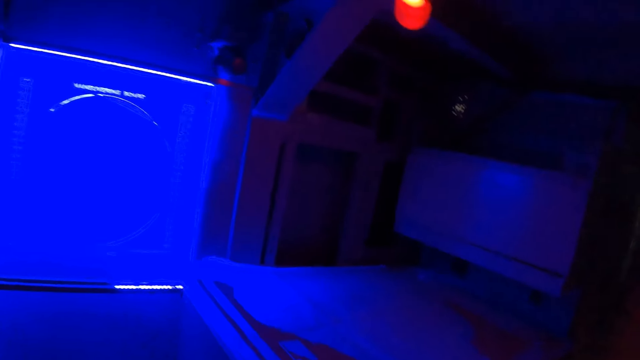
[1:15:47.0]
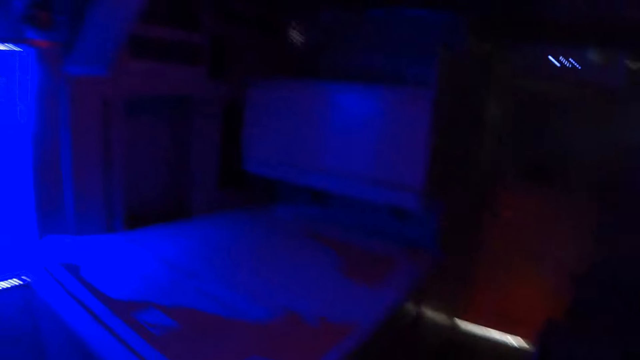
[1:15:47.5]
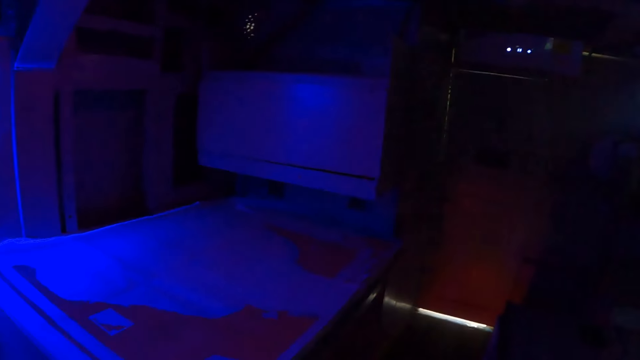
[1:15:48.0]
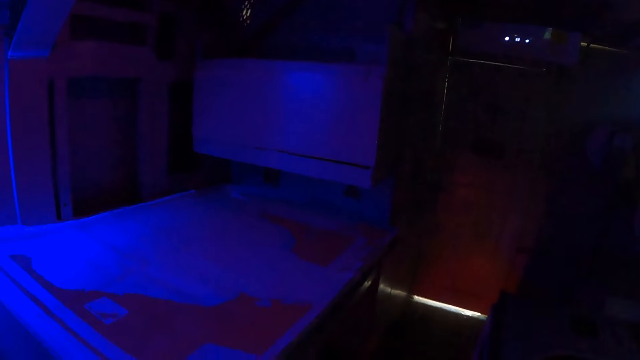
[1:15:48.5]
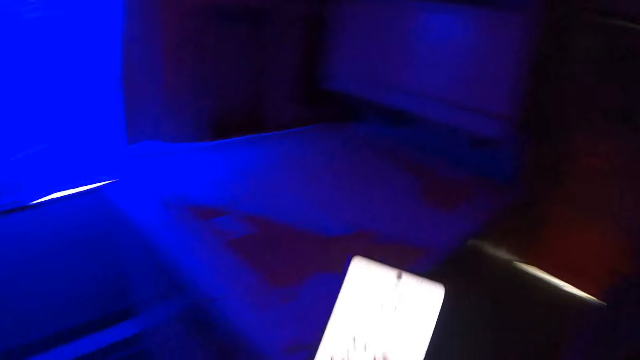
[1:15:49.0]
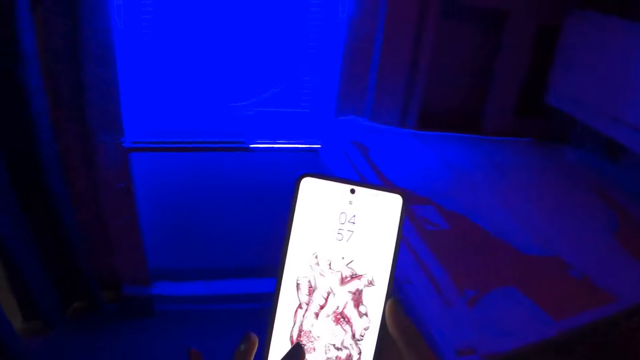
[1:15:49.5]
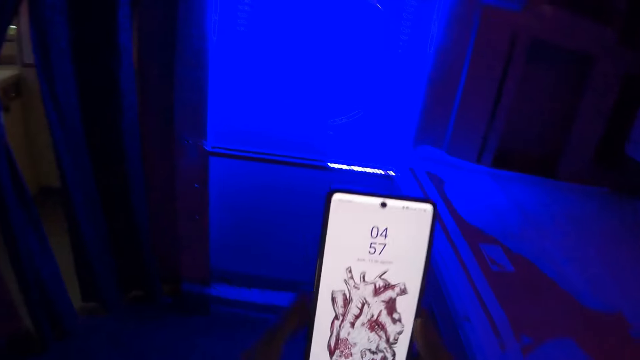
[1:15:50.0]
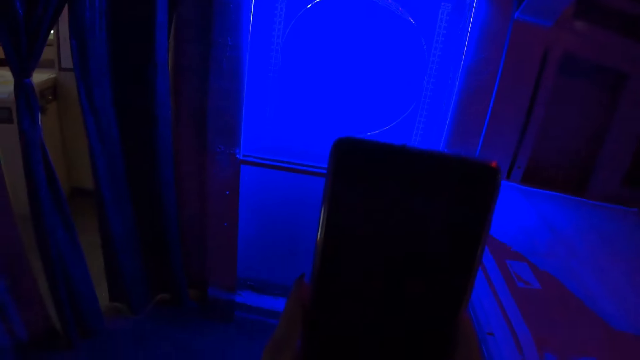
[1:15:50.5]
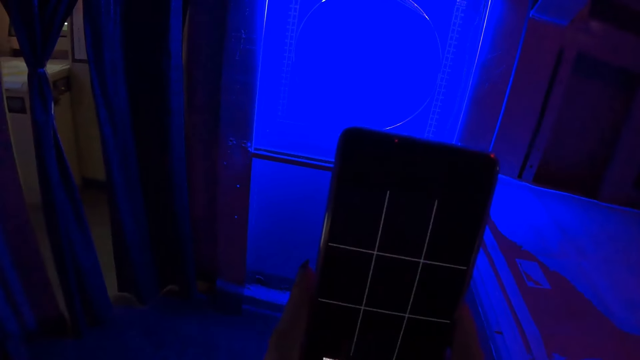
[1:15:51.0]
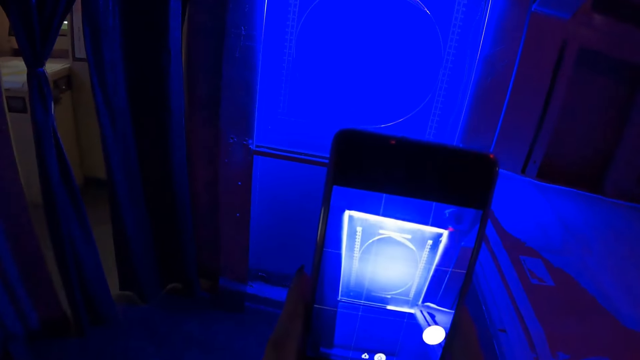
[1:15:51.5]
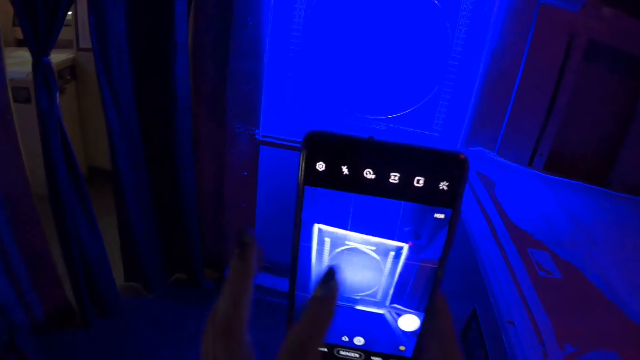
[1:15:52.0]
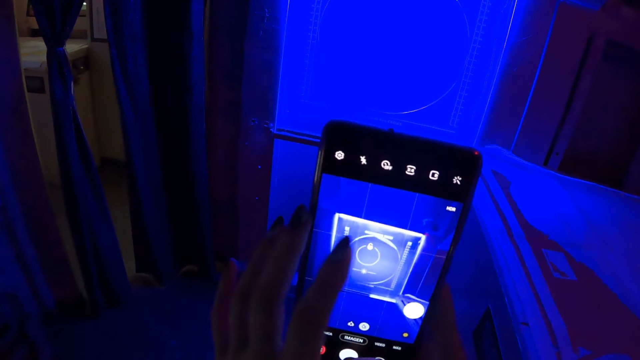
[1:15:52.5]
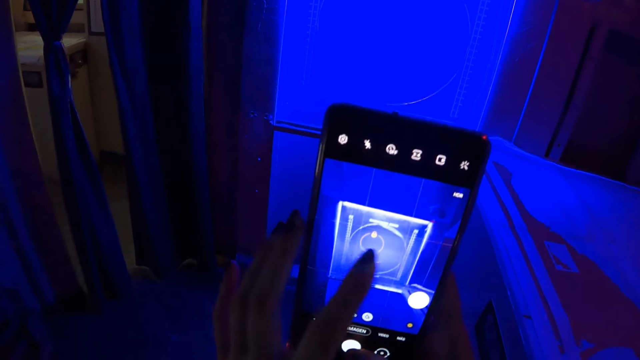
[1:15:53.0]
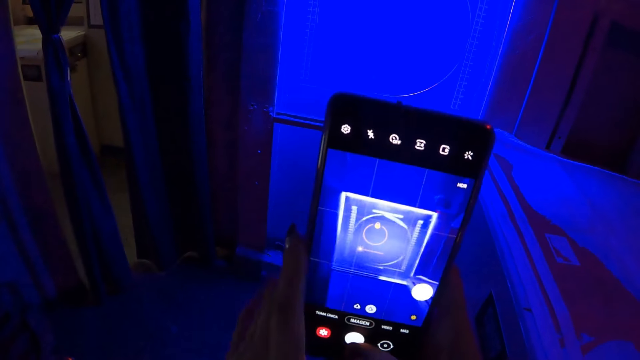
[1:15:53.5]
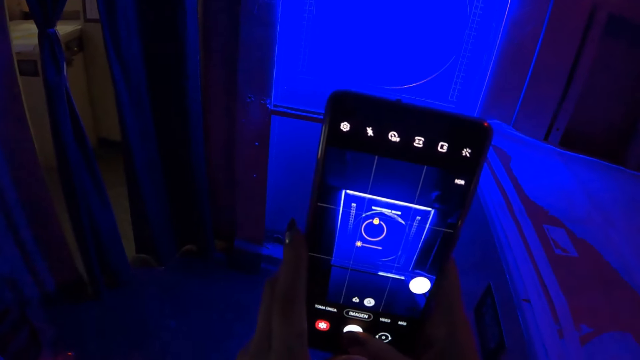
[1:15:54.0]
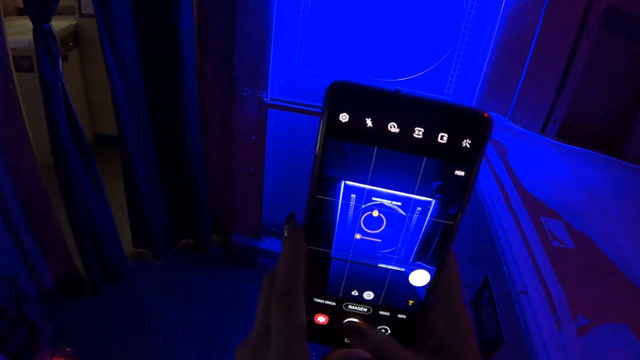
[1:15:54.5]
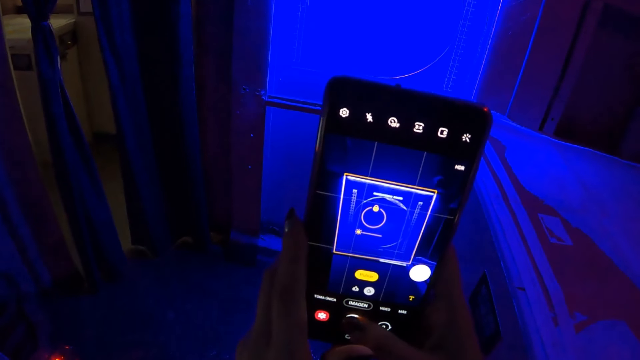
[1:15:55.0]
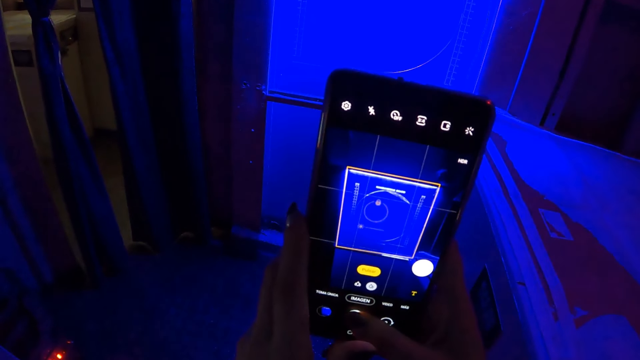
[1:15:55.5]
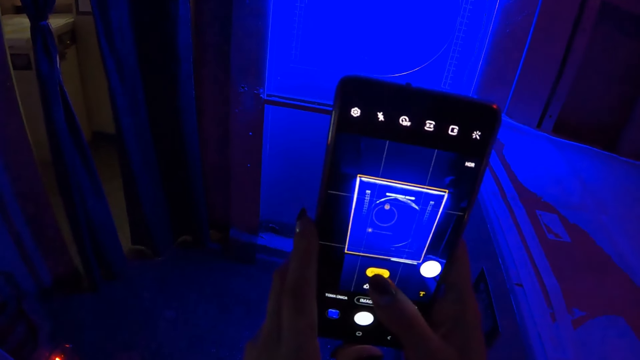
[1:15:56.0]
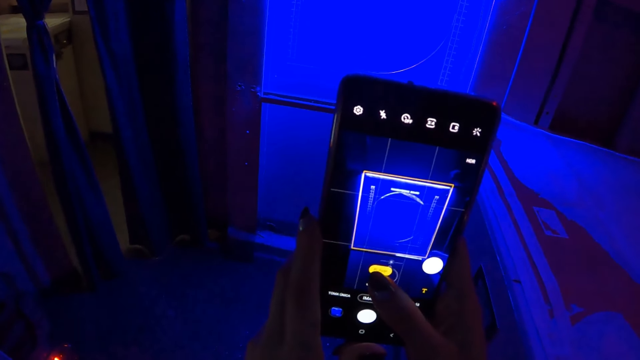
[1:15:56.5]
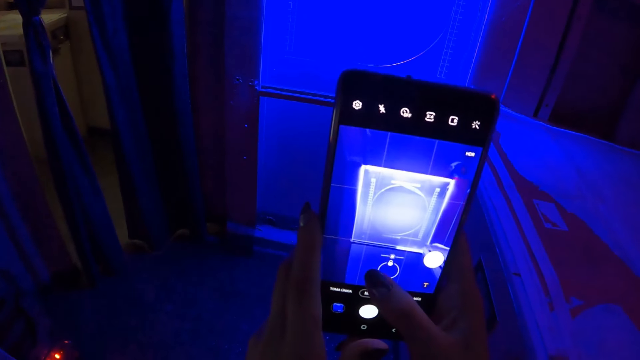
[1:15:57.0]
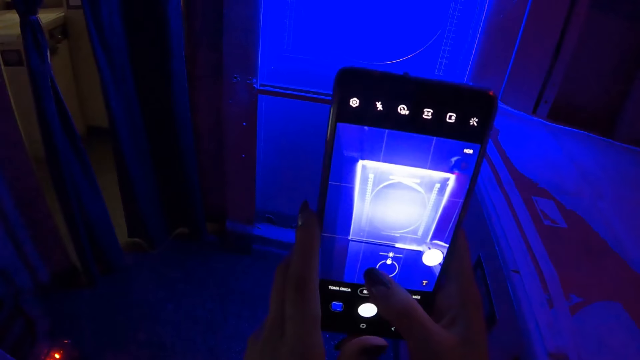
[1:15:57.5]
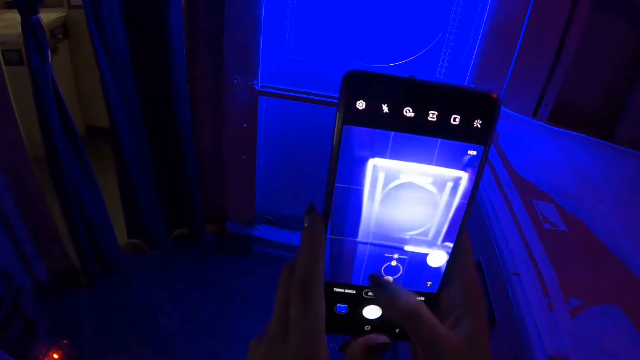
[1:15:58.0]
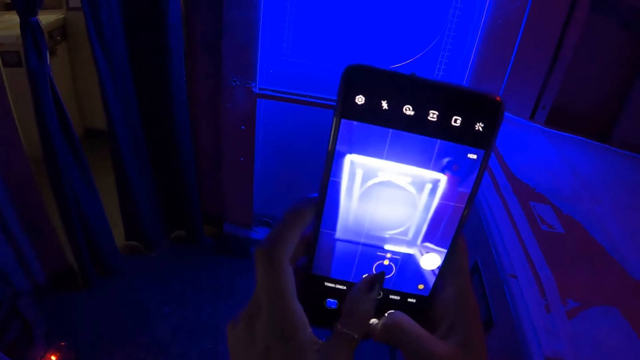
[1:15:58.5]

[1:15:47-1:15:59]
The camera wearer operates the mobile phone. They take a photo of part of the ship.

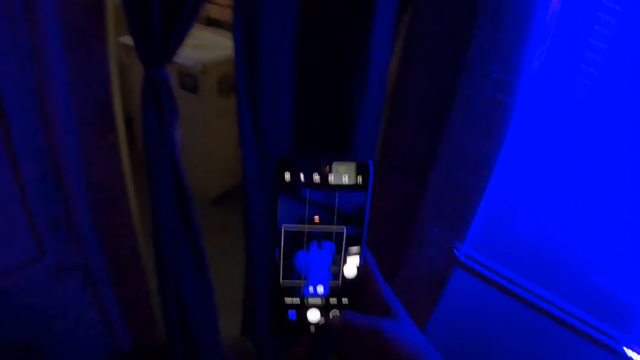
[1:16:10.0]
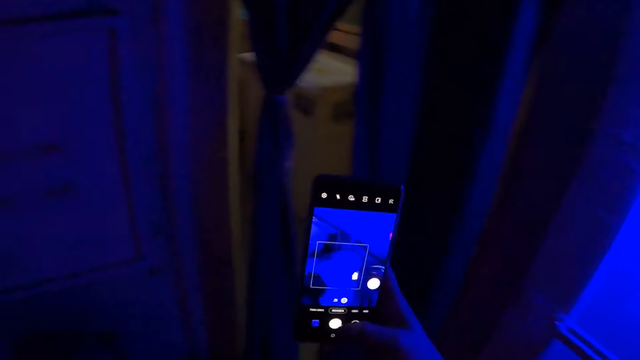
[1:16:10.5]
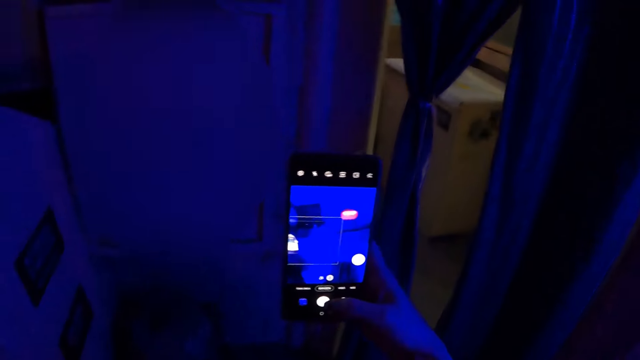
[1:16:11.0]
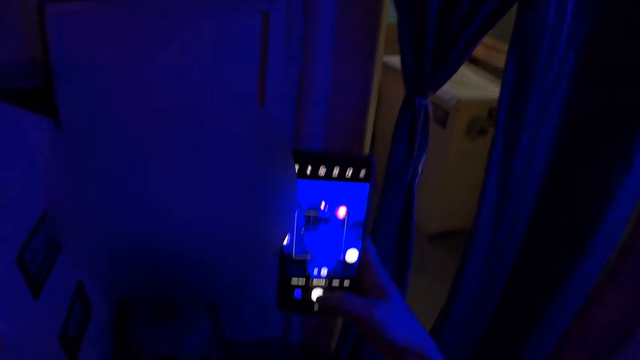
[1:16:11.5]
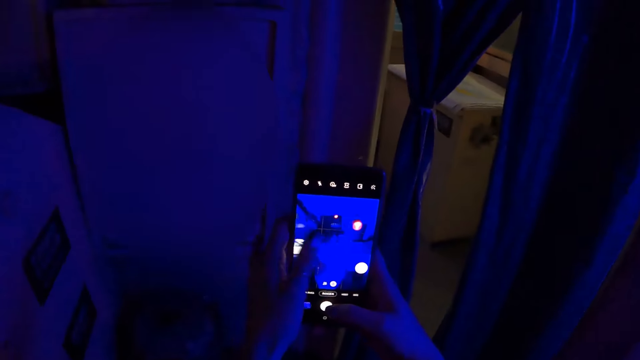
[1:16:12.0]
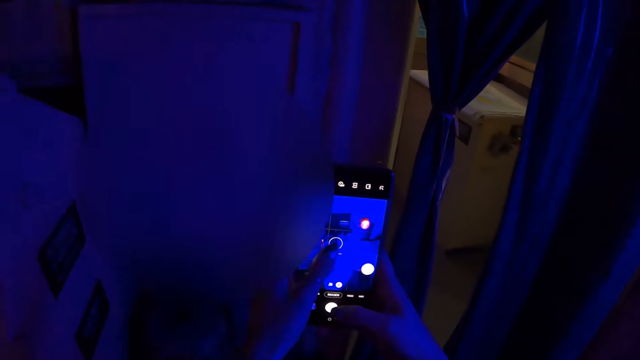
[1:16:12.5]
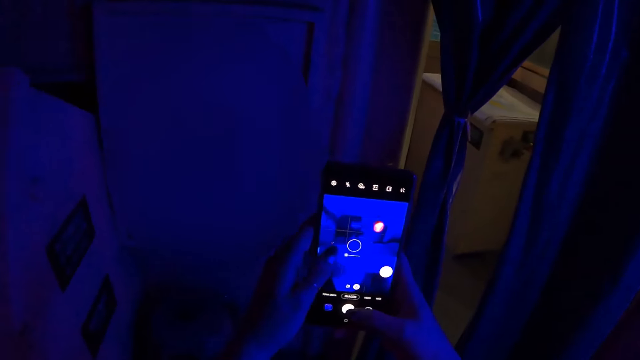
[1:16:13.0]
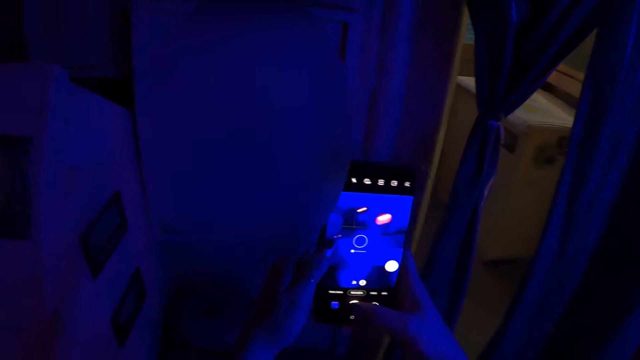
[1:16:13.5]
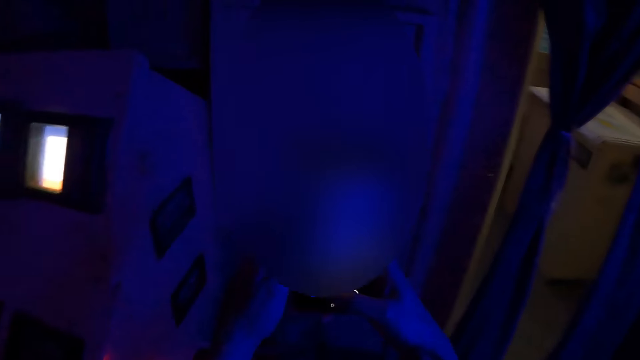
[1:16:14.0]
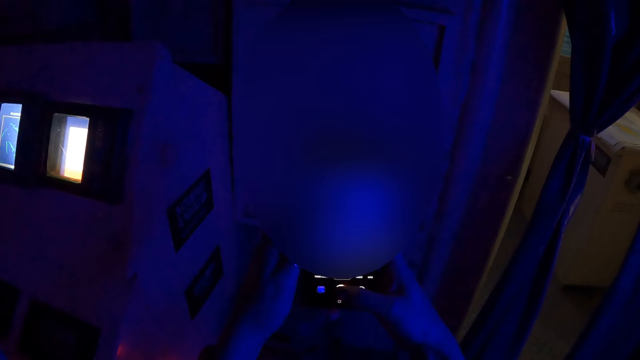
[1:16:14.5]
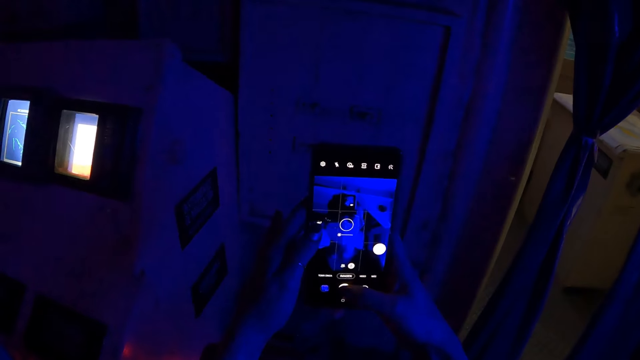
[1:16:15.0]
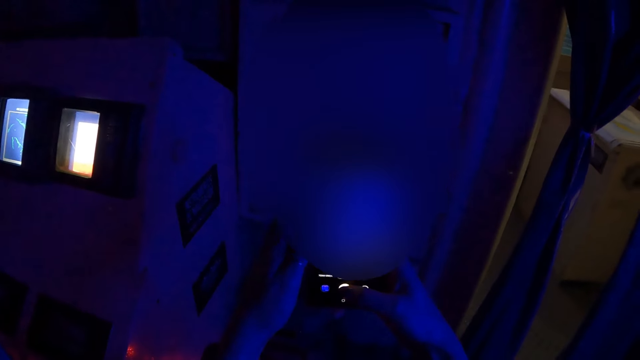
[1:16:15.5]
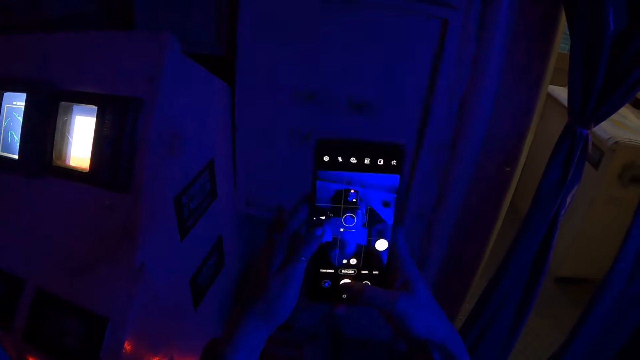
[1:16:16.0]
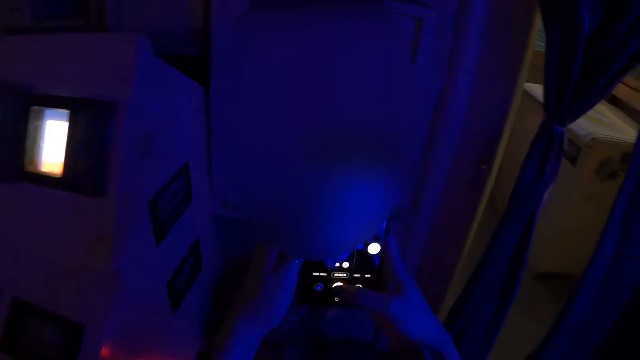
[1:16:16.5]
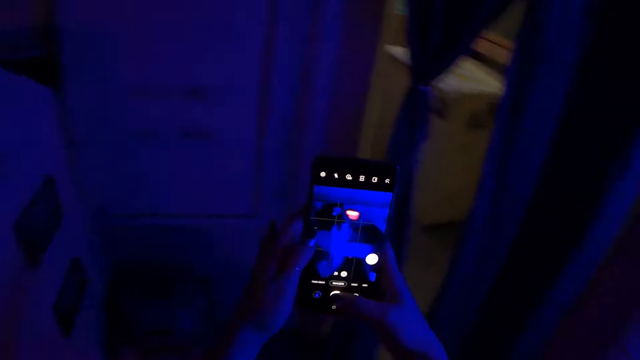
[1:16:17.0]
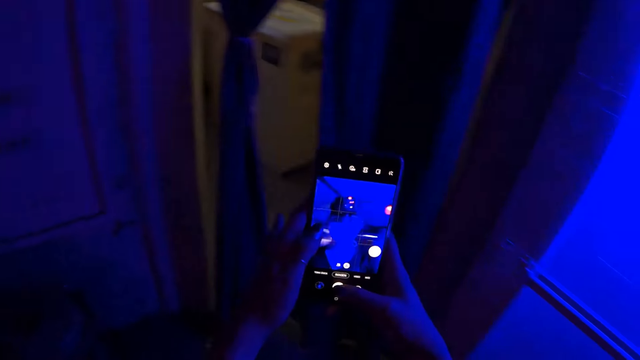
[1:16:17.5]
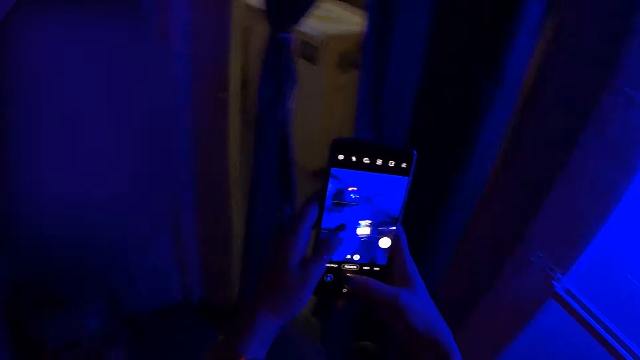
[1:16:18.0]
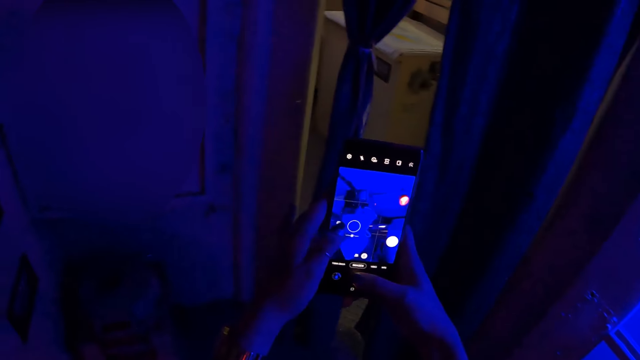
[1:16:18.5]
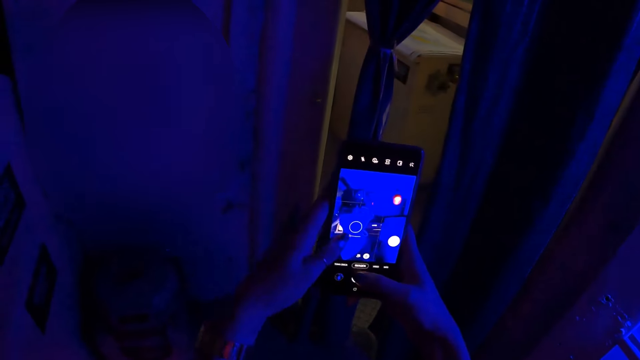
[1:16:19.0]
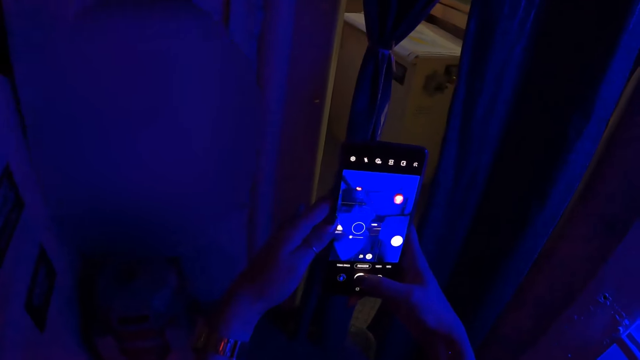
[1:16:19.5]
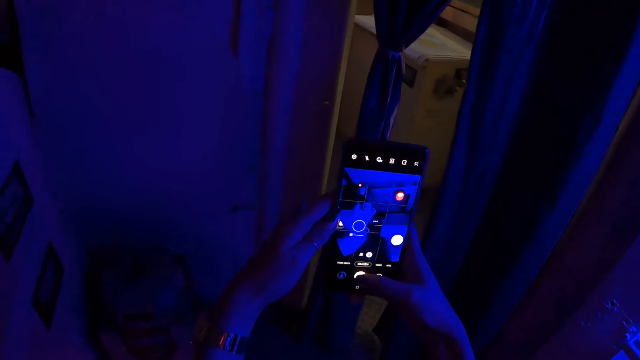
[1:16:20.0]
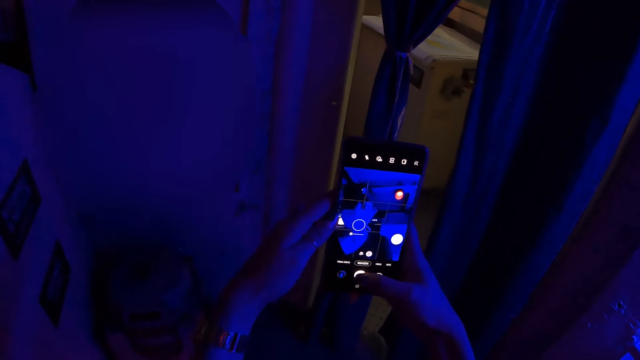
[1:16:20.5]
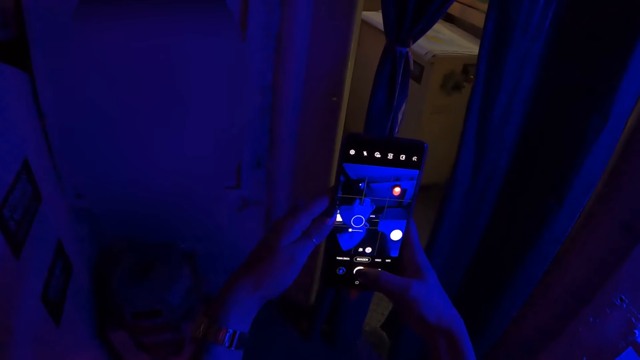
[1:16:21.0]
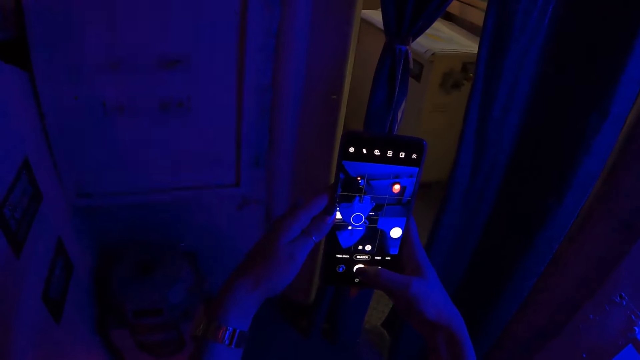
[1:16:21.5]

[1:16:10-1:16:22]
The camera wearer touches something. They operate the mobile phone.
